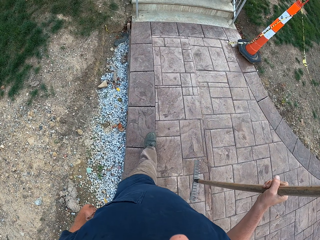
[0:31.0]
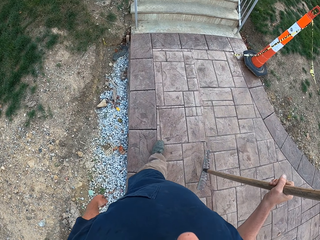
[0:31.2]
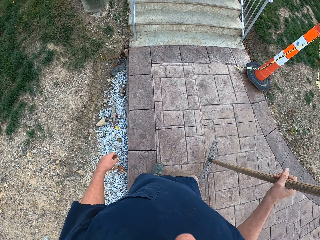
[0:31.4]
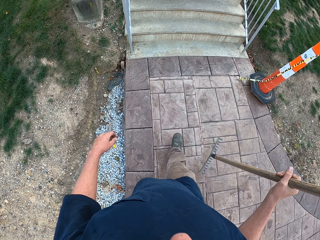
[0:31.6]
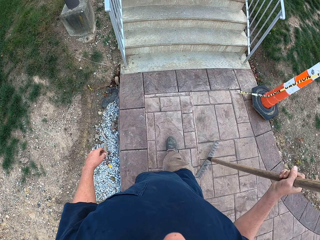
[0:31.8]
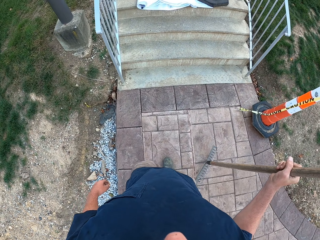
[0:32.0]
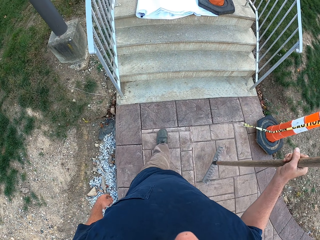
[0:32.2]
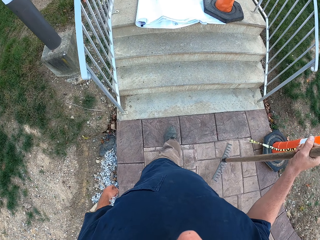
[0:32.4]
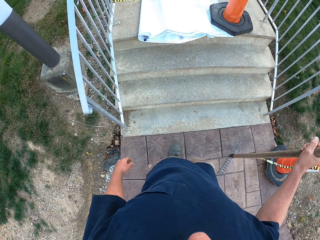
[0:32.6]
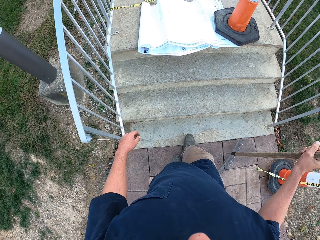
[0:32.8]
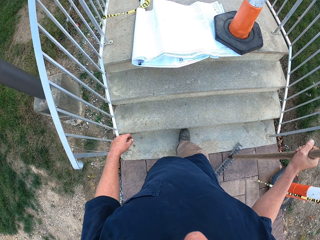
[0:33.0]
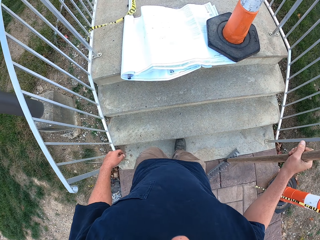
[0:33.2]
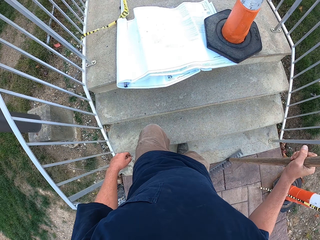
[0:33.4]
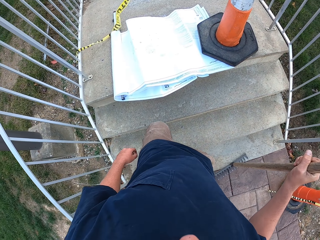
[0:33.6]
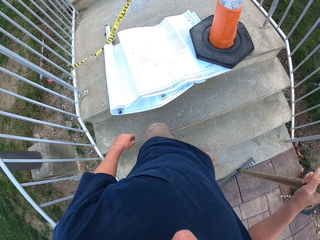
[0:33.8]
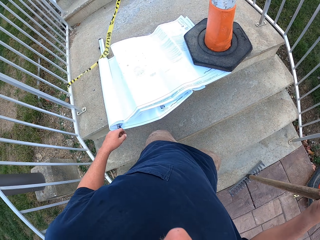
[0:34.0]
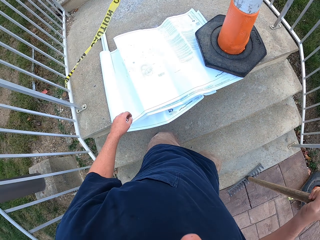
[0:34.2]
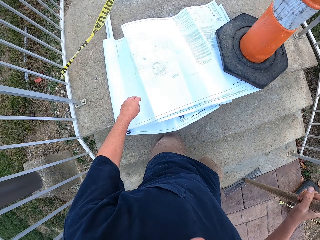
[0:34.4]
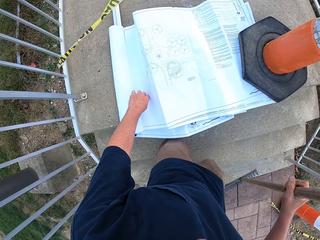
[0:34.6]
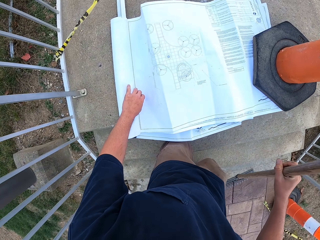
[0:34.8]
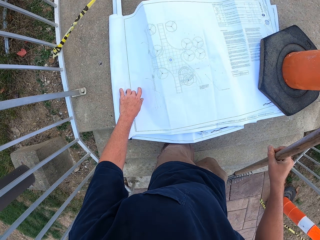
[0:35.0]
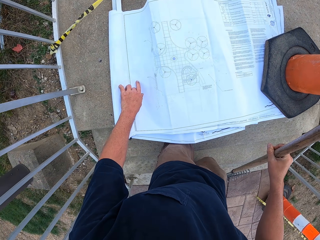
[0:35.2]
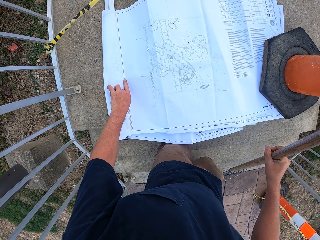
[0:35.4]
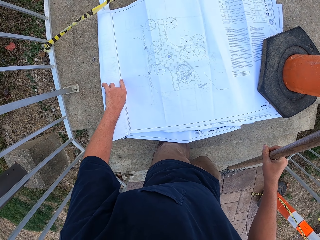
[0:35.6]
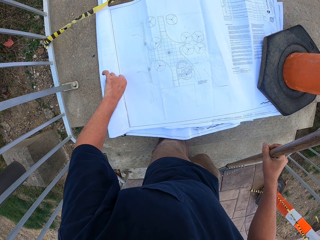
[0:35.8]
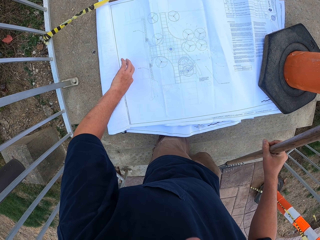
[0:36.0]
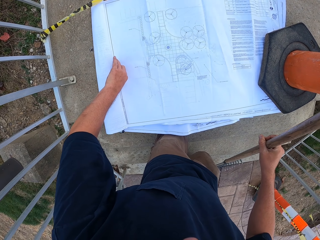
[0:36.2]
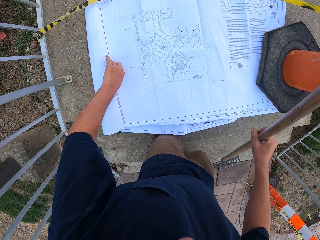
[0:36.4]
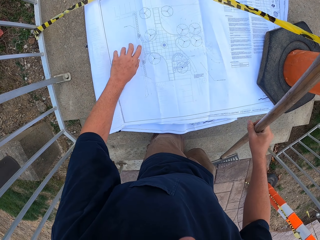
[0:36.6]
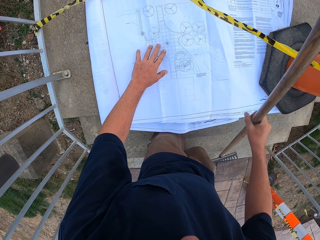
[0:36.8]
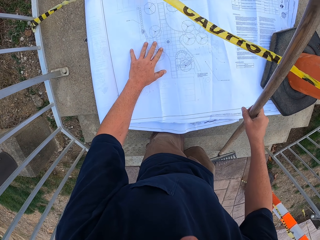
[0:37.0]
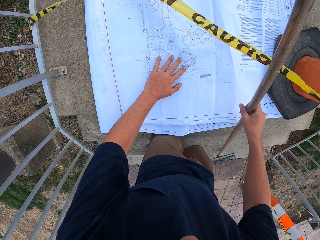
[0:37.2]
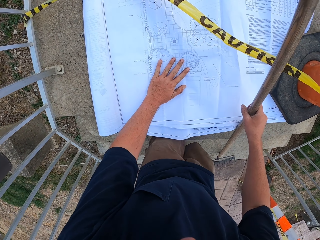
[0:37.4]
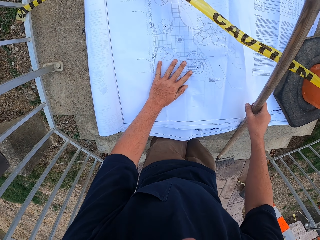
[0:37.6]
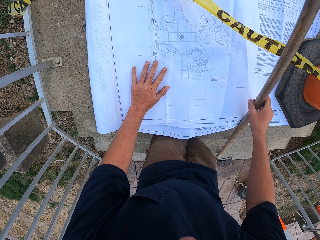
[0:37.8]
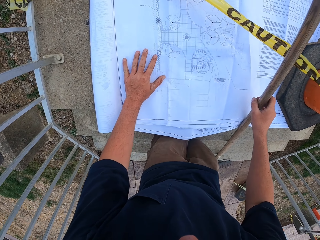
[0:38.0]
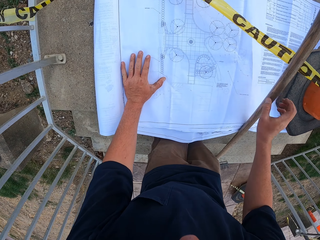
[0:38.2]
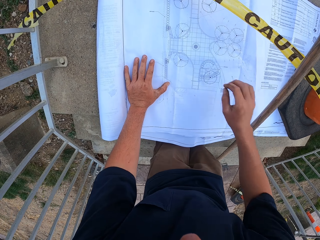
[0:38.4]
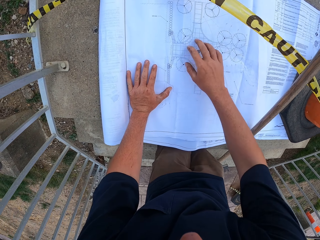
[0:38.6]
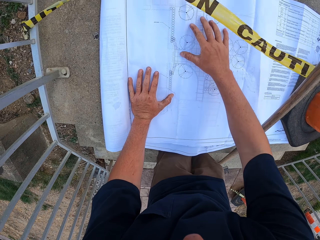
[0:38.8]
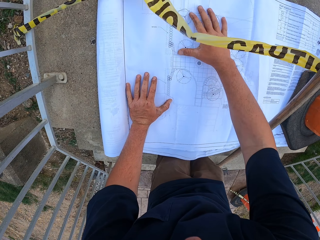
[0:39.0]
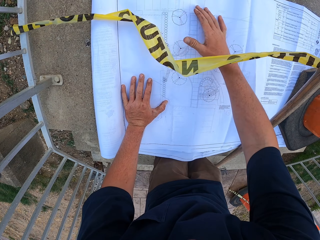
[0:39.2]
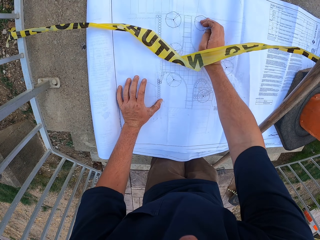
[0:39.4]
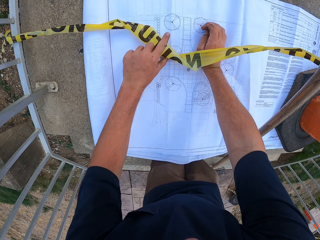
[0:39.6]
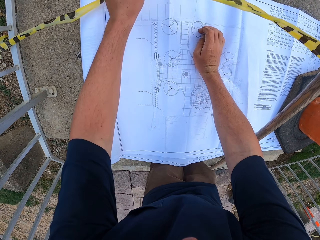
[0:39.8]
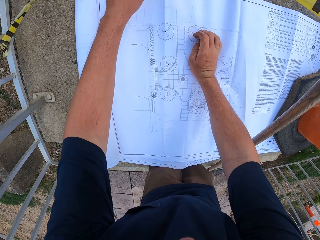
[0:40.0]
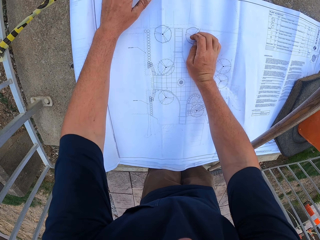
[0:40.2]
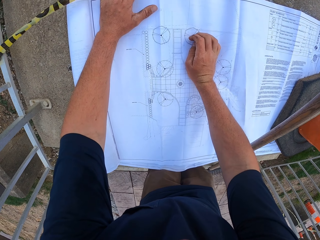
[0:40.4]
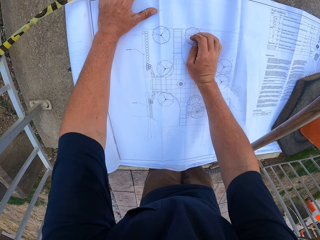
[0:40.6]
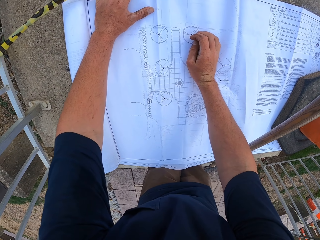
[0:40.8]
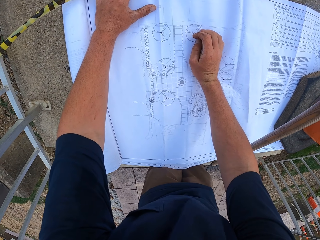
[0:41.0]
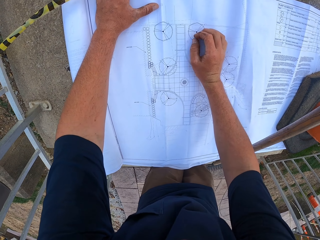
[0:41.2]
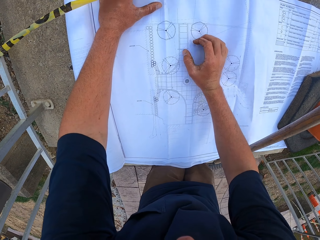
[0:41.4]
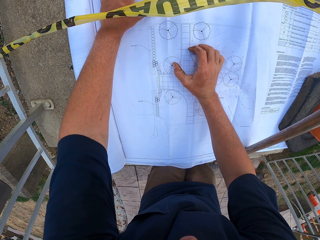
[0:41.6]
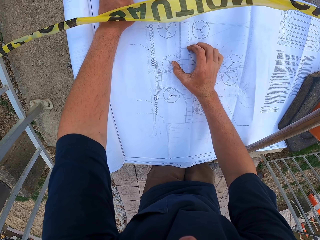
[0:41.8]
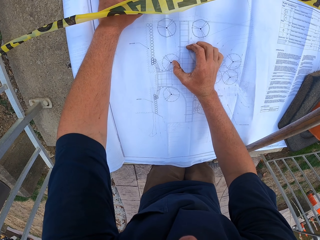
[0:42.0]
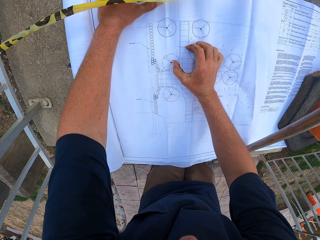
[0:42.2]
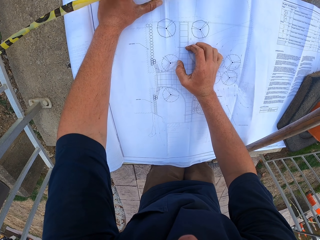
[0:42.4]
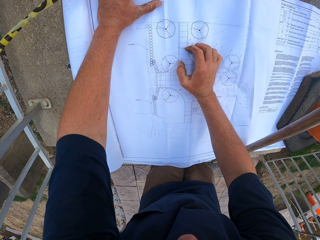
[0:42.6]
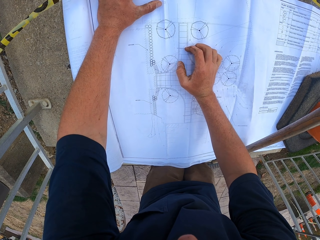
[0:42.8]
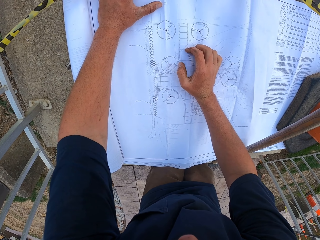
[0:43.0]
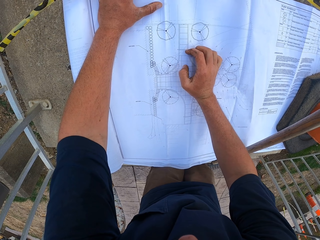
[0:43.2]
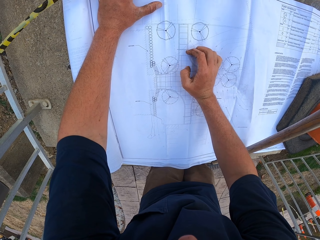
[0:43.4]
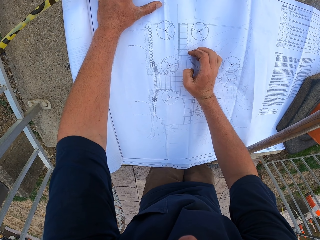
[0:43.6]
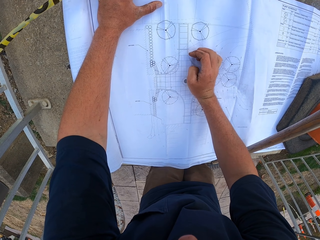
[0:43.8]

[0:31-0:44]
The camera wearer kneels on the stairs. They read the paper. They unfold the piece of paper. They look at the piece of paper.

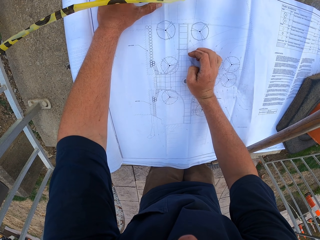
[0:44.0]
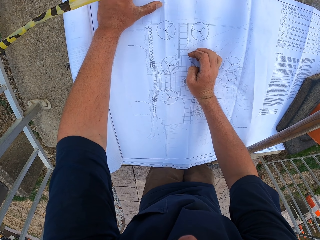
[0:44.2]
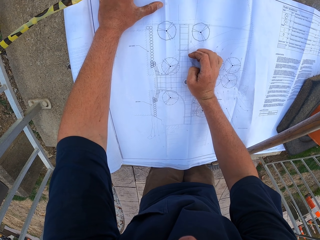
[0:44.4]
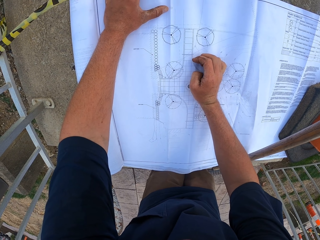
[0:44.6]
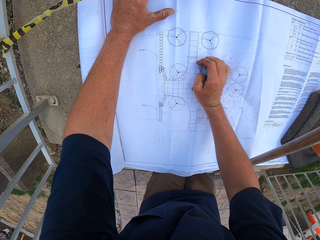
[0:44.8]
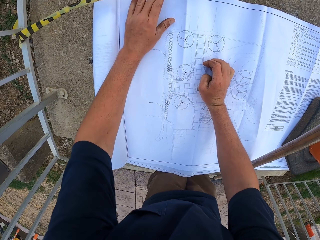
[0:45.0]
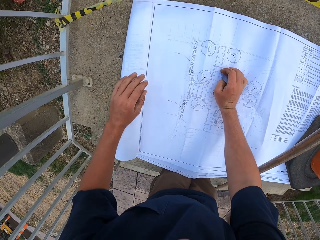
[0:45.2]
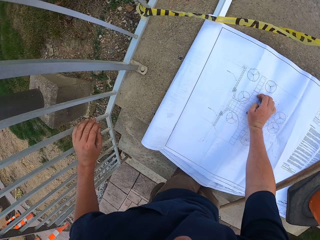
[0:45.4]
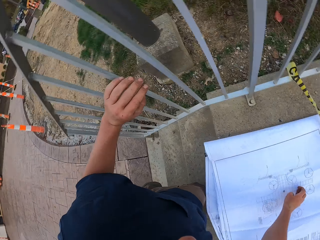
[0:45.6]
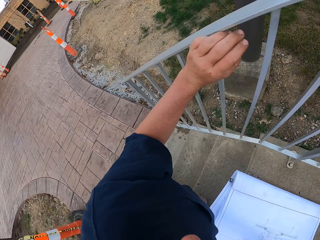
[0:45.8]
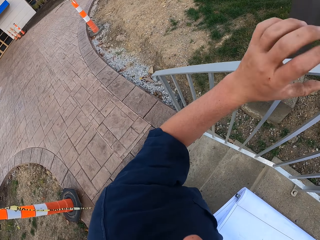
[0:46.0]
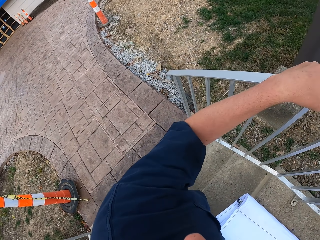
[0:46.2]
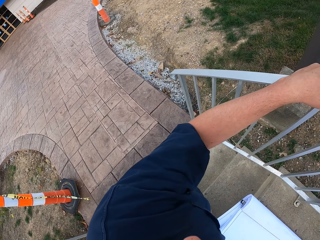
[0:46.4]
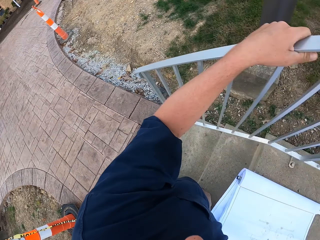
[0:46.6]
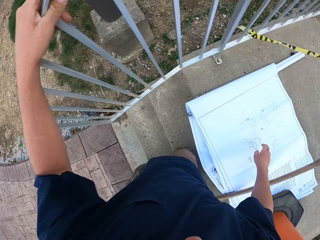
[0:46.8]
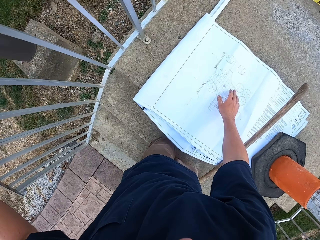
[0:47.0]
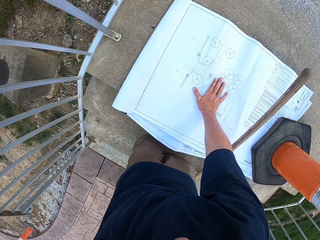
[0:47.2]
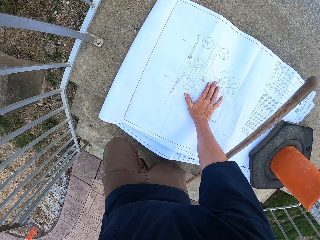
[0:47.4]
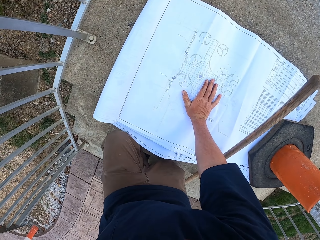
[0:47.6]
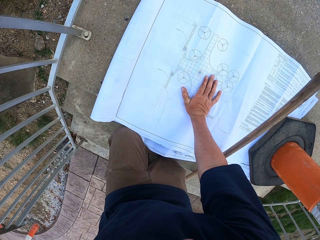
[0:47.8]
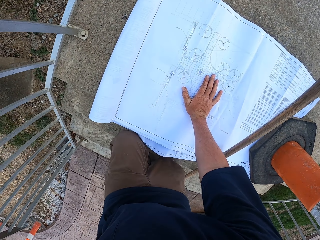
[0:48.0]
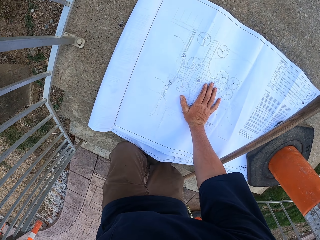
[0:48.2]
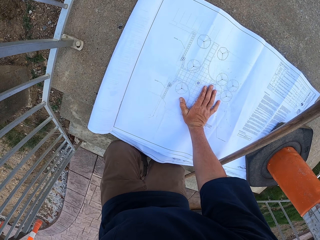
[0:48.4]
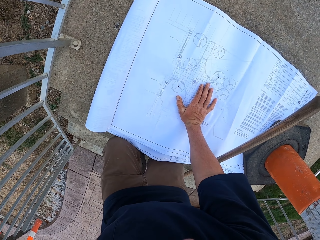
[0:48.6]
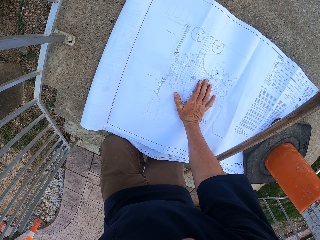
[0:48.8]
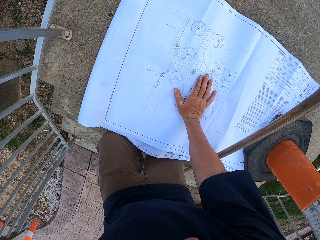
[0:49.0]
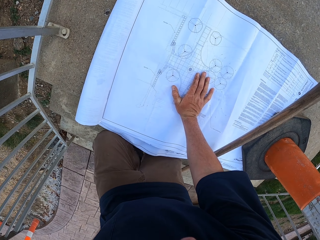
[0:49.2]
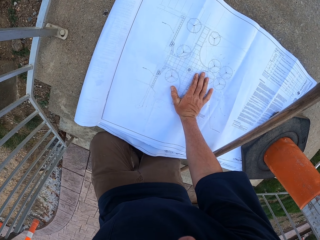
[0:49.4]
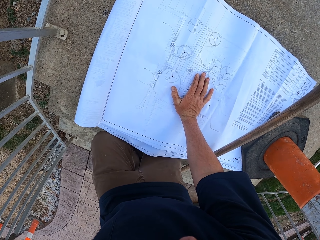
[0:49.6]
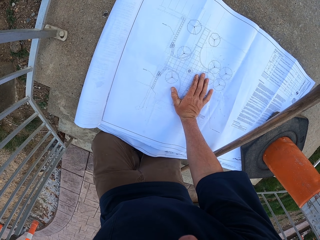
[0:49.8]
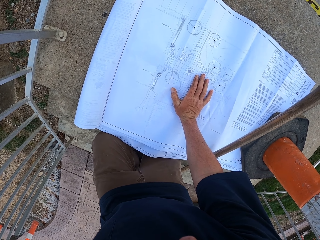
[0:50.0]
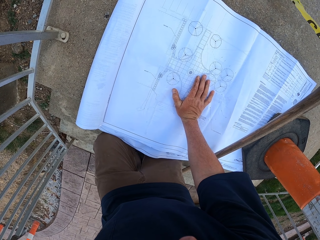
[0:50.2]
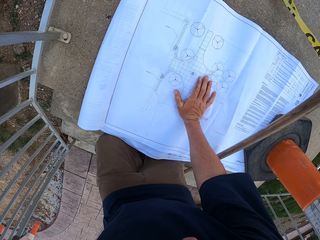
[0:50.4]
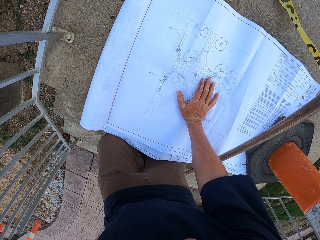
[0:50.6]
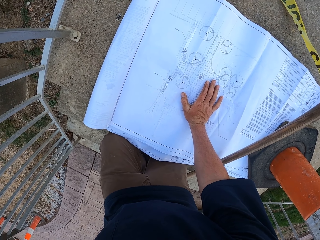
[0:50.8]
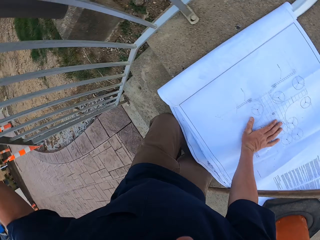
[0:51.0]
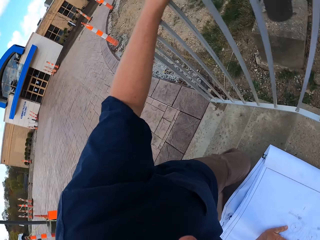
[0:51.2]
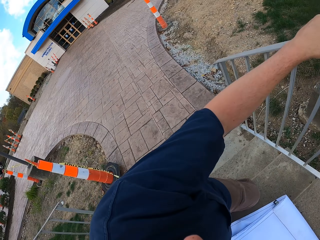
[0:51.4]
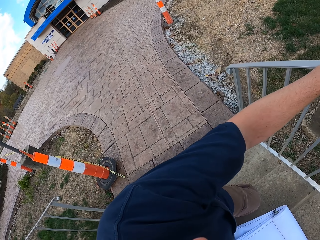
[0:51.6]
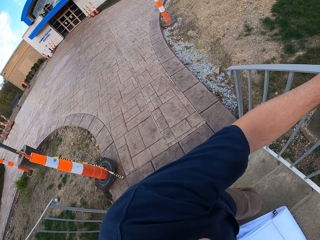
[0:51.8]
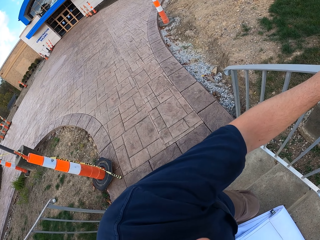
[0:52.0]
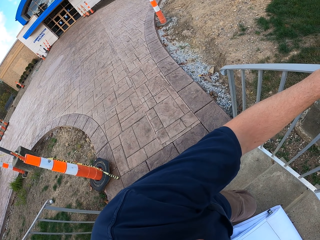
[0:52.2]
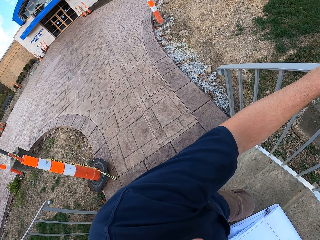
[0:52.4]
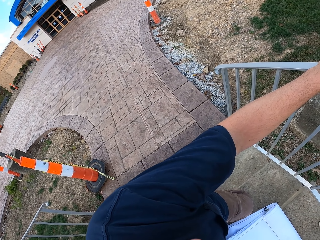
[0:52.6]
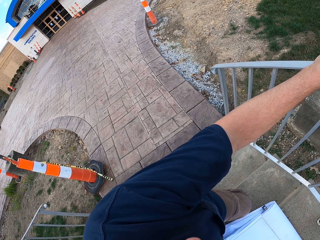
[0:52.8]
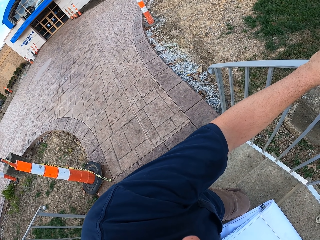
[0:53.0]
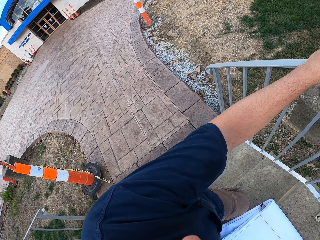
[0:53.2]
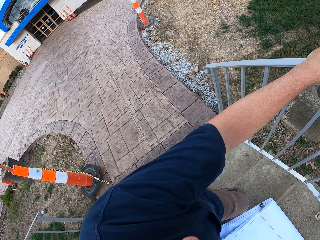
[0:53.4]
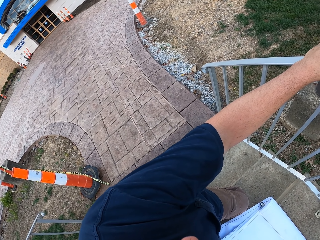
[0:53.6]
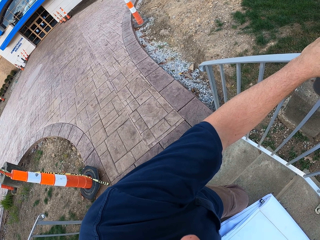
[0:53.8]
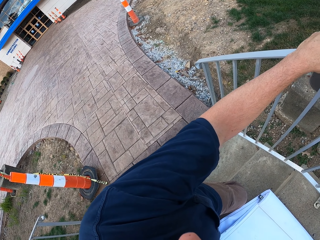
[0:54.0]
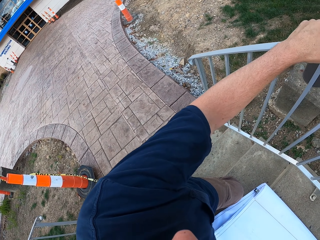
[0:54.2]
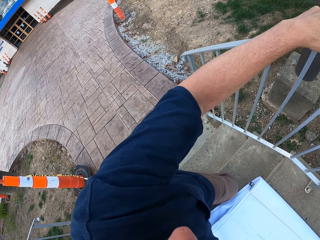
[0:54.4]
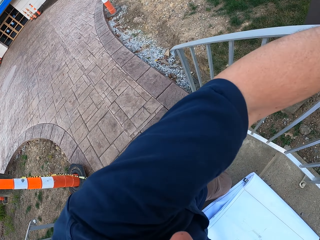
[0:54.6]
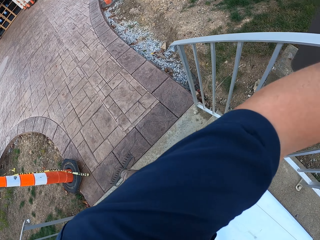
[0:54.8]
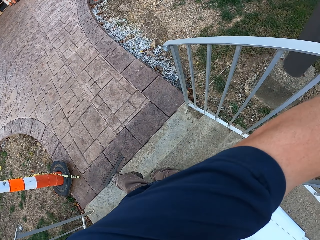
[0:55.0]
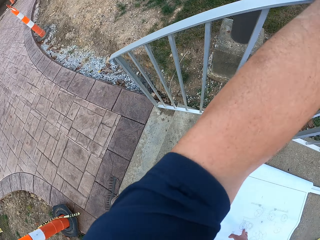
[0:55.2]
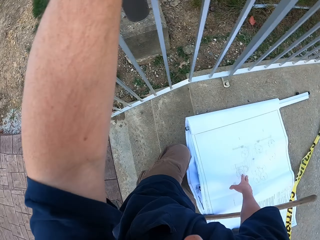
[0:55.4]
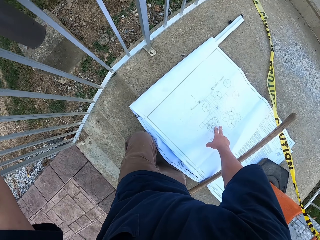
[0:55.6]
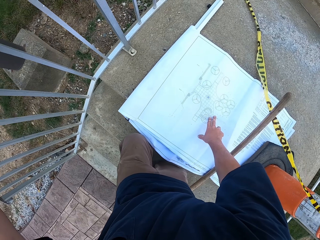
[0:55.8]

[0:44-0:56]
The camera wearer looks around.
